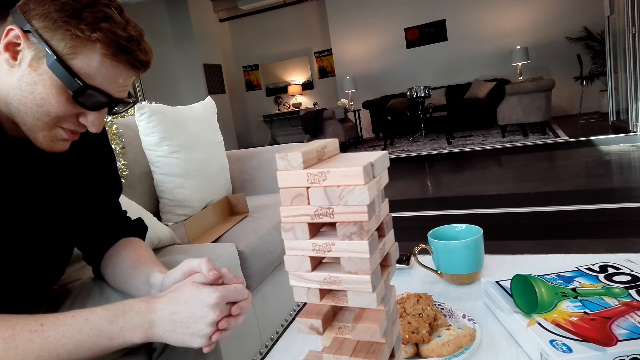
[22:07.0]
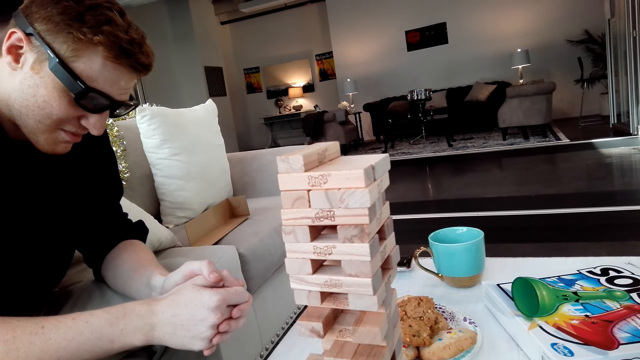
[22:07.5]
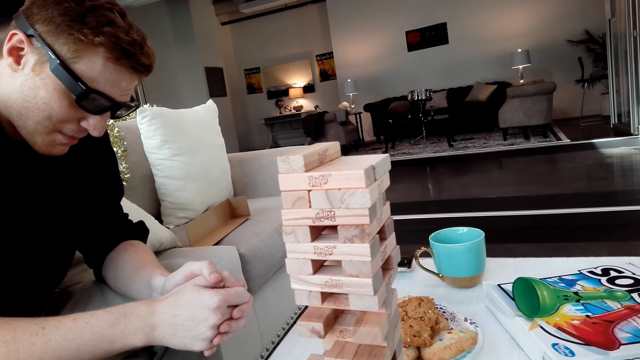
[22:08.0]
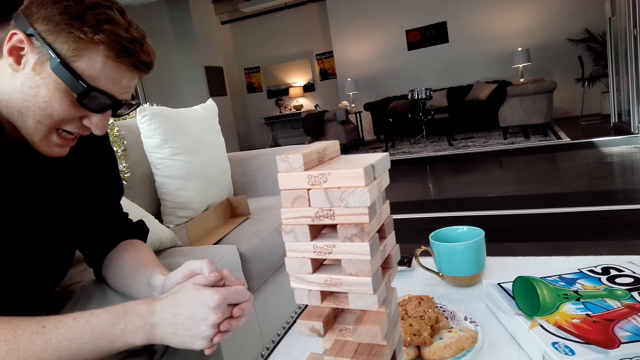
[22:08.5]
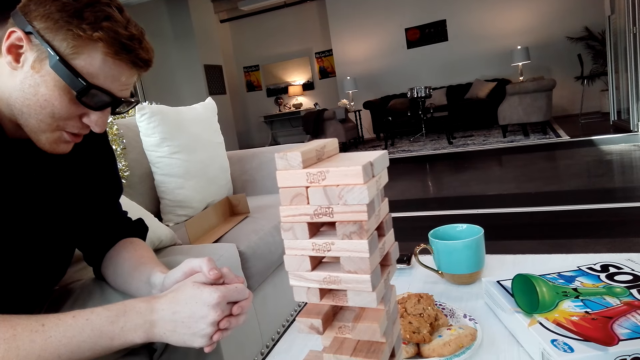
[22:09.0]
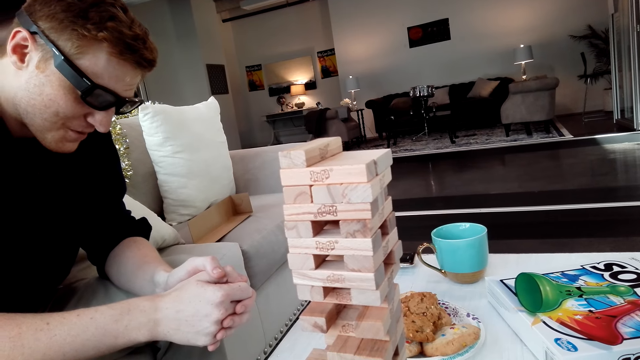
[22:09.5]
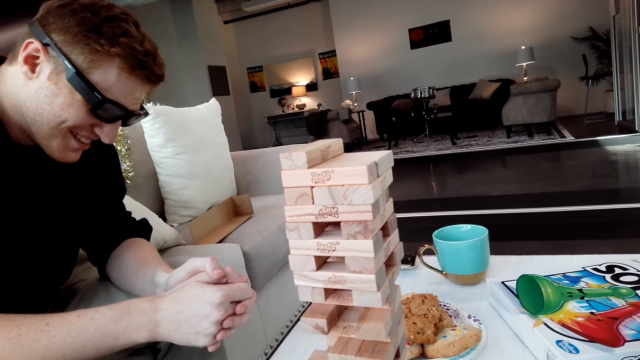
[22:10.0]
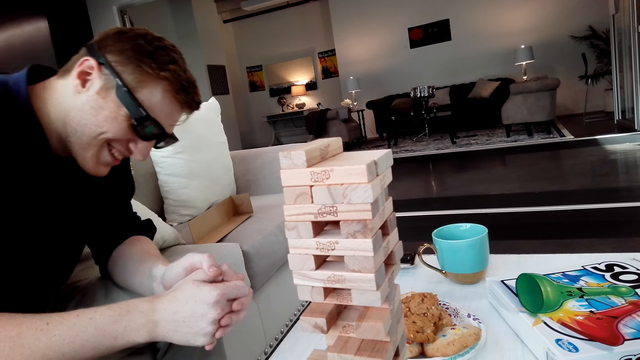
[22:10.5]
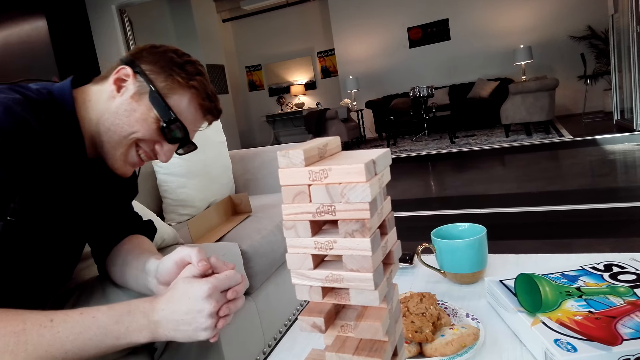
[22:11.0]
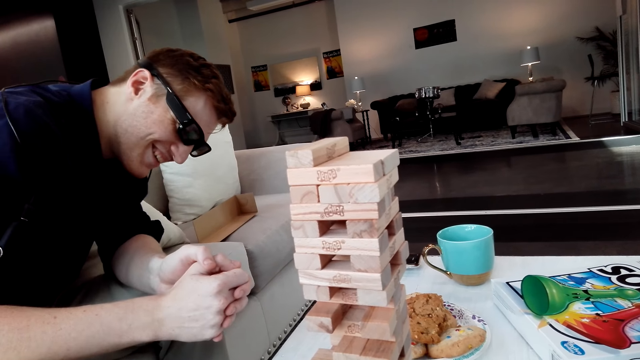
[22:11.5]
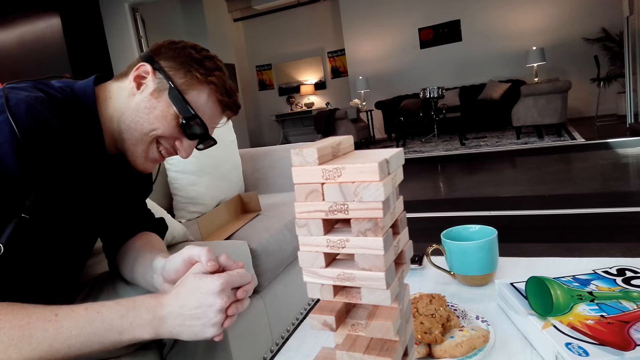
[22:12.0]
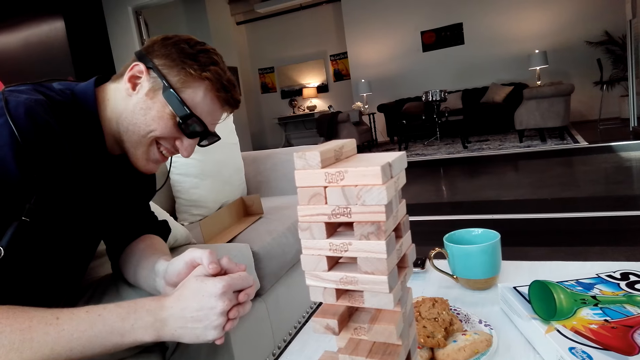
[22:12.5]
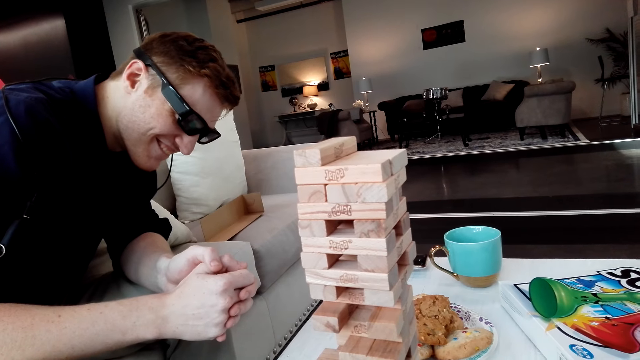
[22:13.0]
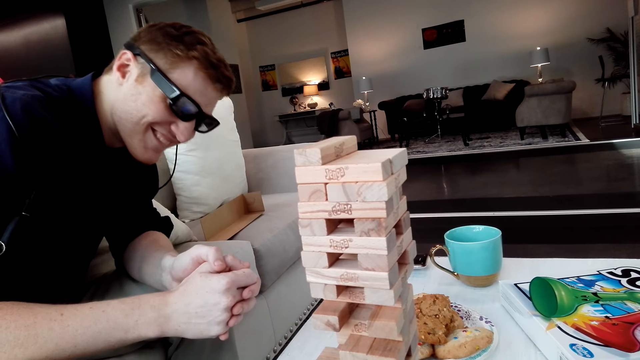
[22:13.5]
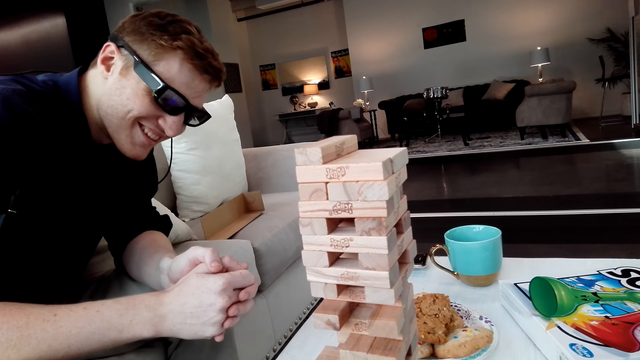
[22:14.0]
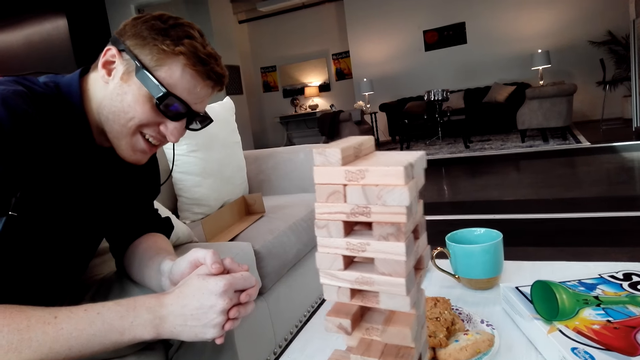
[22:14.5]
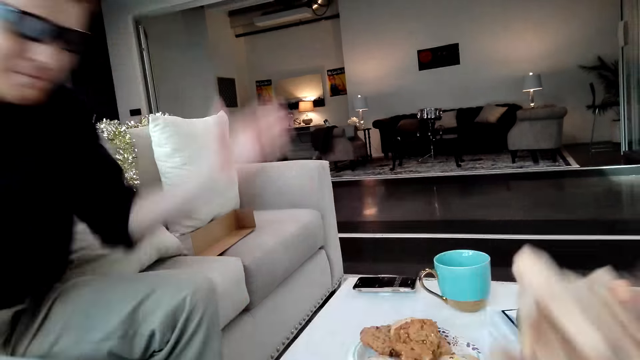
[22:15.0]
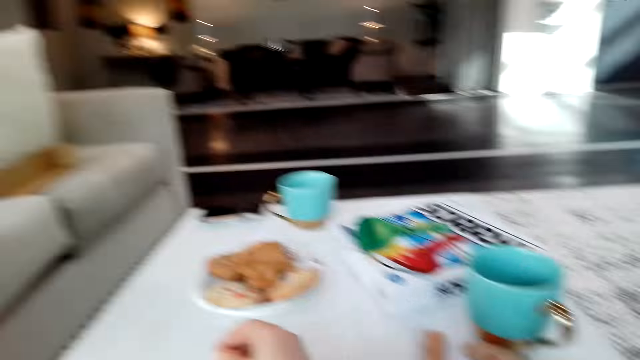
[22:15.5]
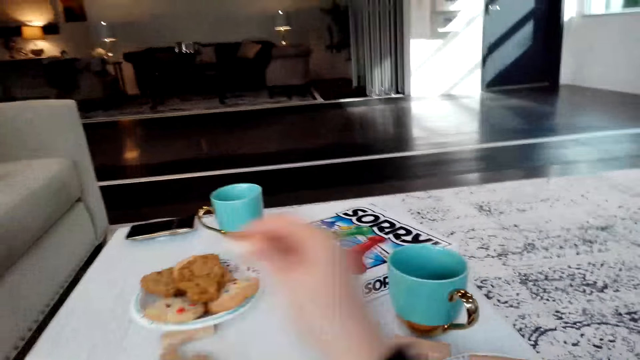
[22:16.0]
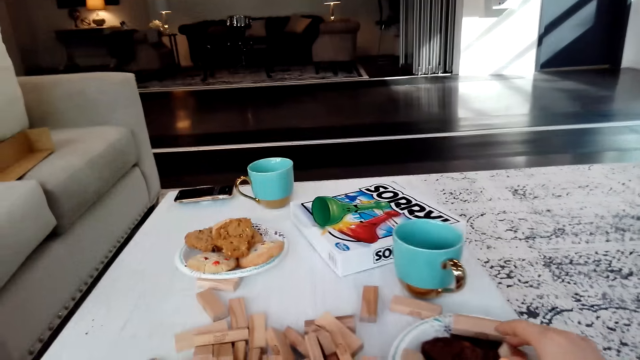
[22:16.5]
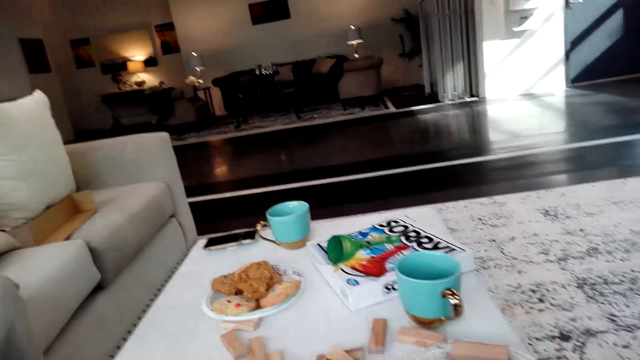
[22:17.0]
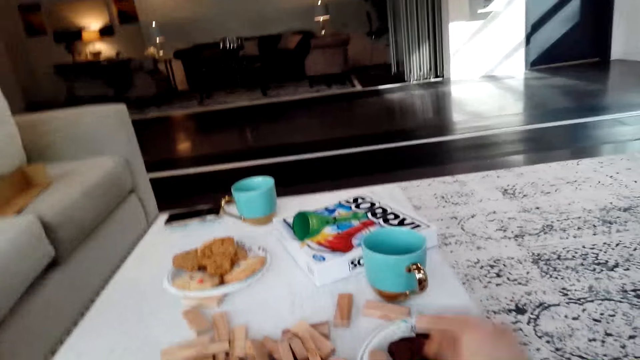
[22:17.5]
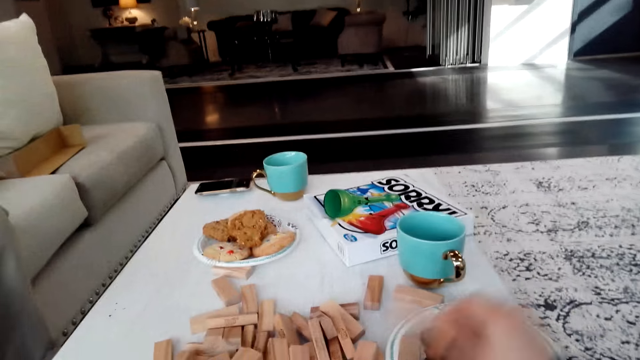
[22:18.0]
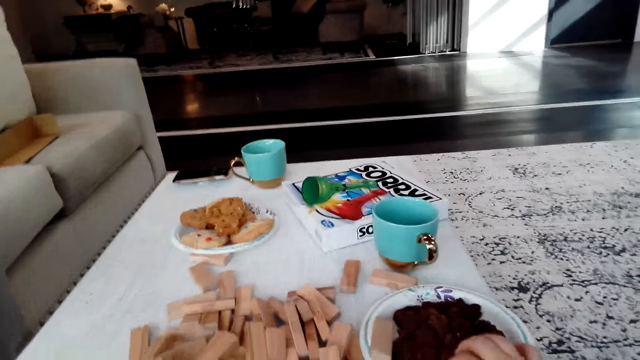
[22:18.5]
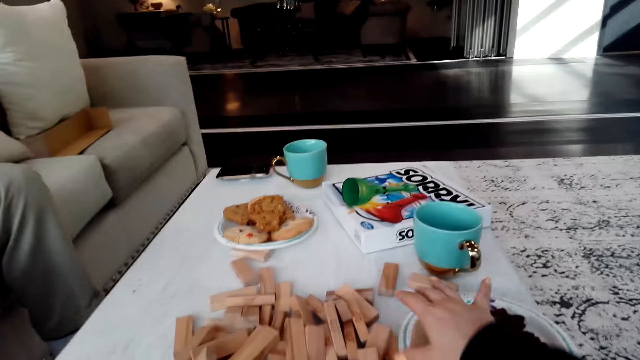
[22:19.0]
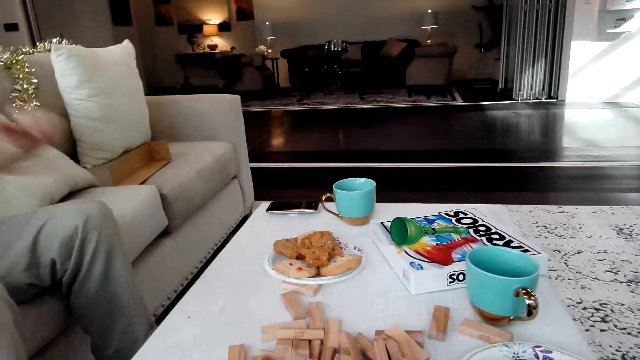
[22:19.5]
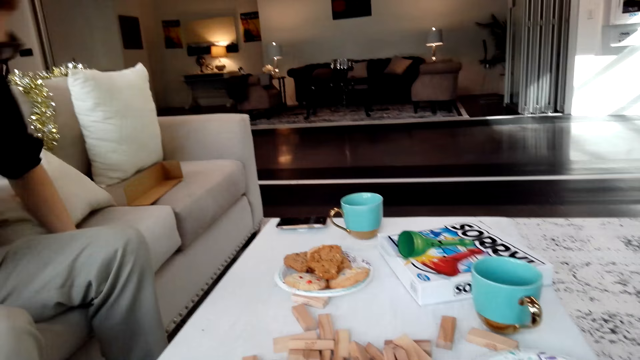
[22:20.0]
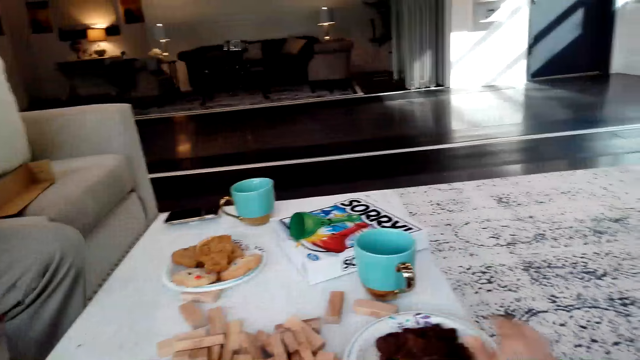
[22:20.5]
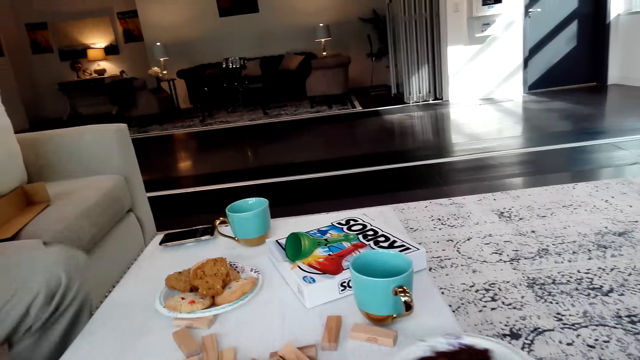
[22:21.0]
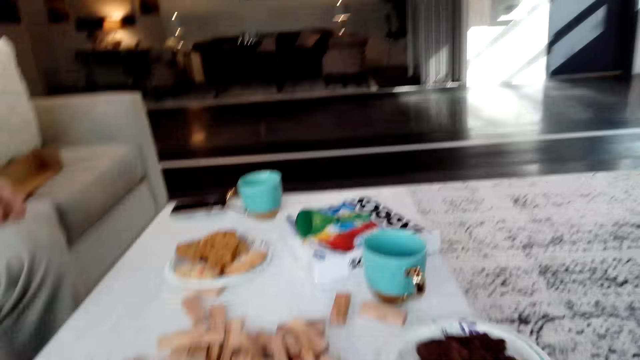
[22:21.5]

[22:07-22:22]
The camera wearer drops a tower. They move the blocks. They pick up a Jenga block. They pick up a Jenga block again.

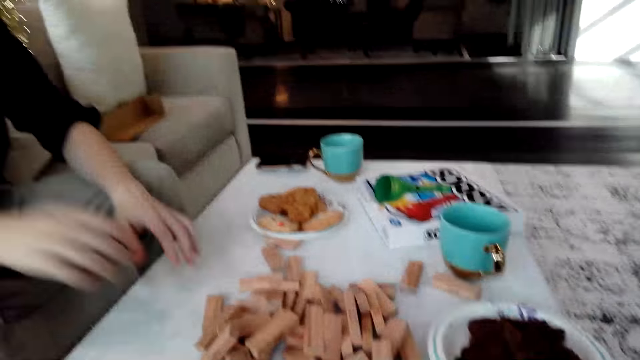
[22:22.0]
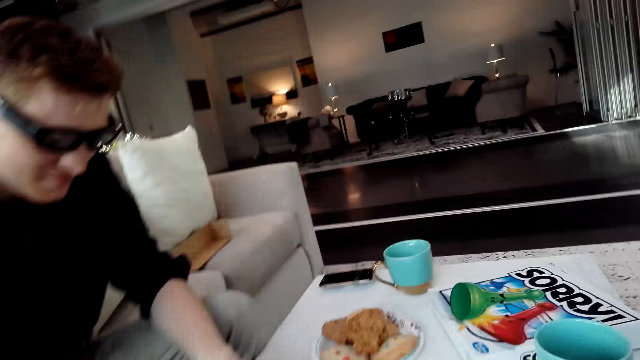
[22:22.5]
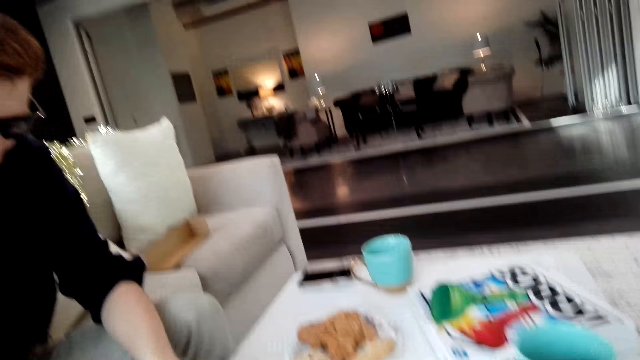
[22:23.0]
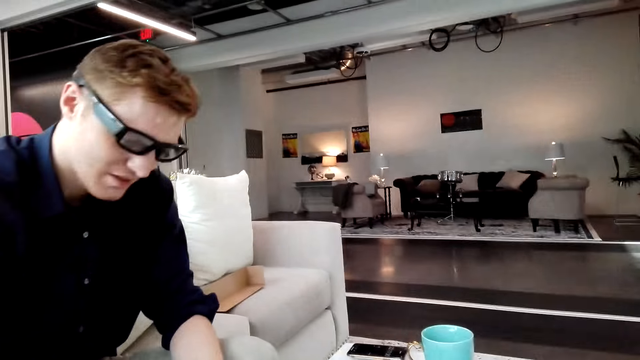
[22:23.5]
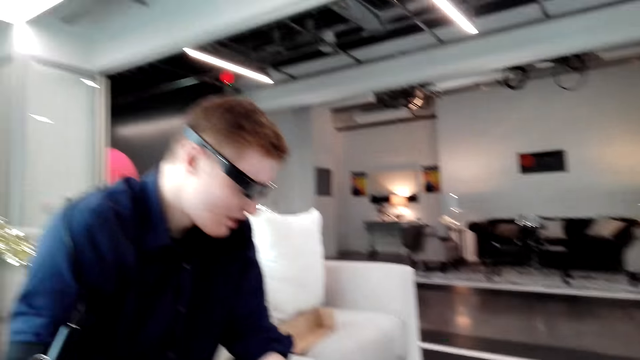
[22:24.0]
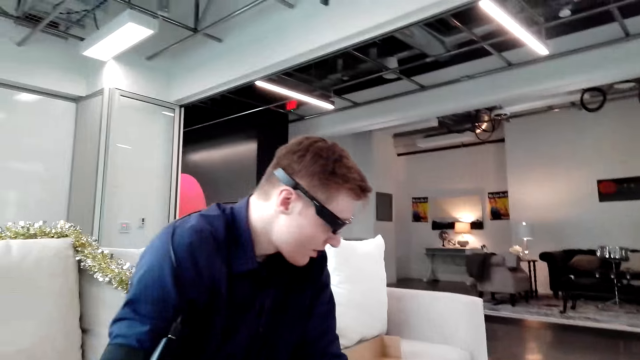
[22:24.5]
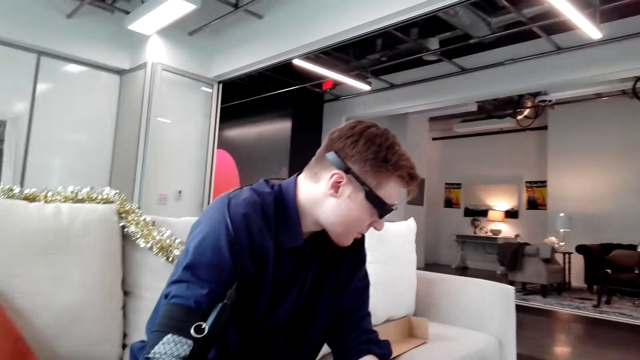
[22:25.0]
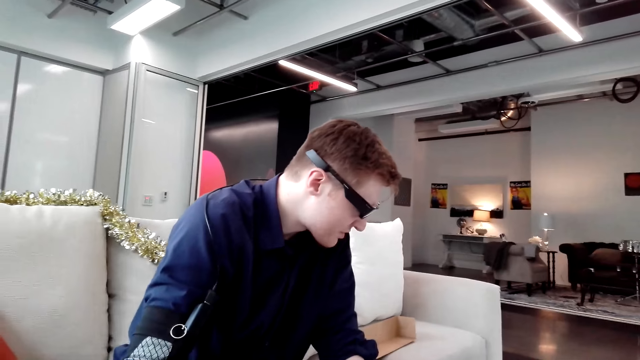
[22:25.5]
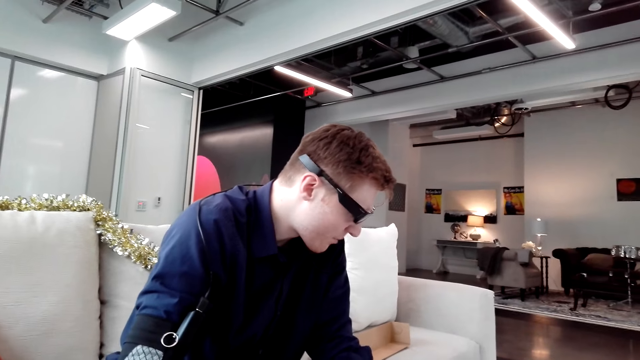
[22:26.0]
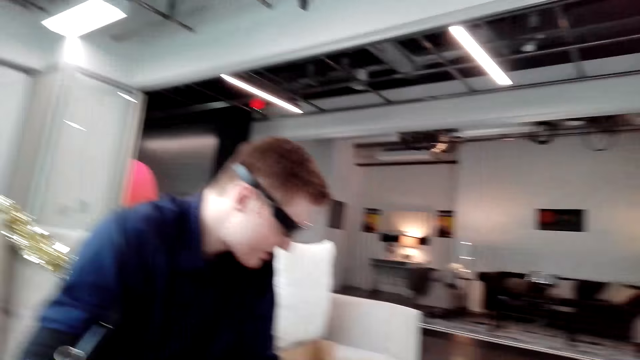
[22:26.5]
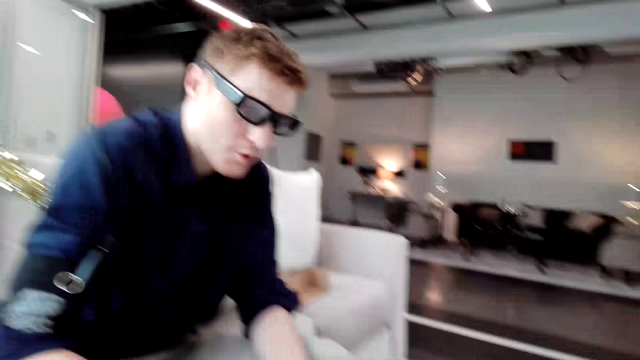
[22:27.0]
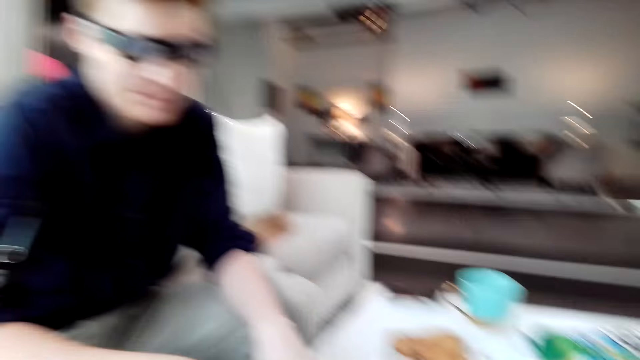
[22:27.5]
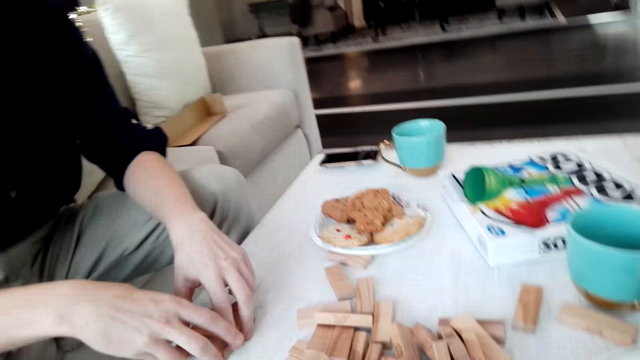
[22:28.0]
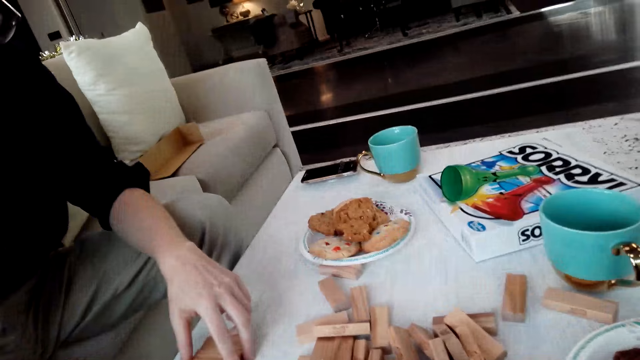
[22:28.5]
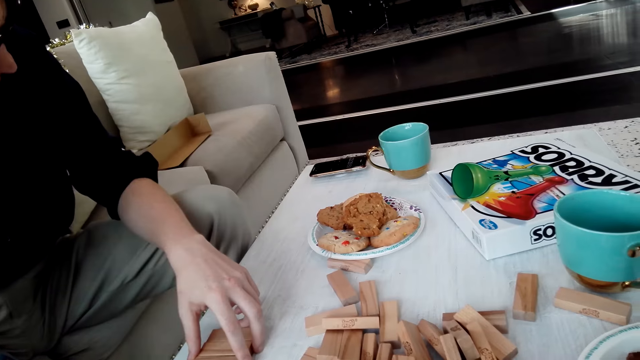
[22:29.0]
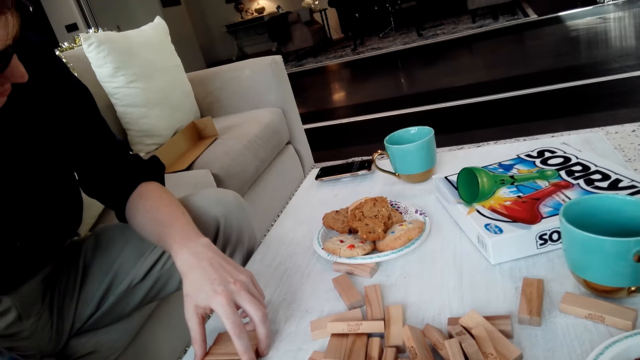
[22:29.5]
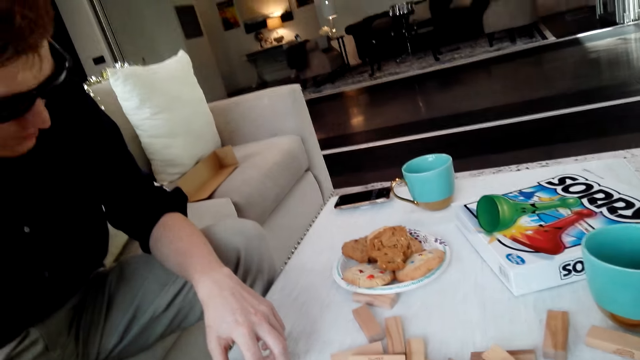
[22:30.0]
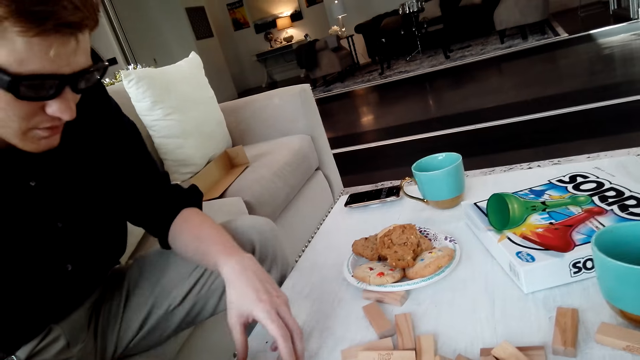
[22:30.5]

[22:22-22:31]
A man arranges the blocks. The camera wearer picks up a Jenga block. They look around. The man holds Jenga blocks.
